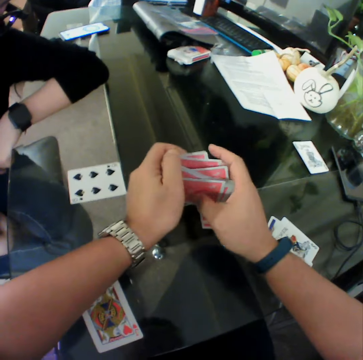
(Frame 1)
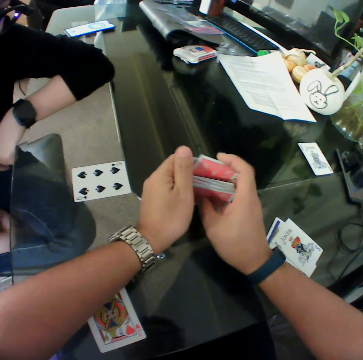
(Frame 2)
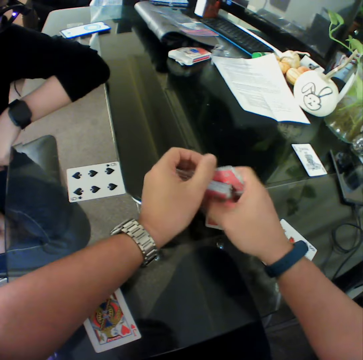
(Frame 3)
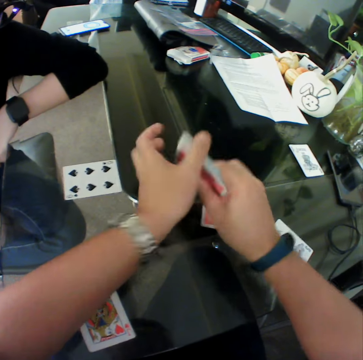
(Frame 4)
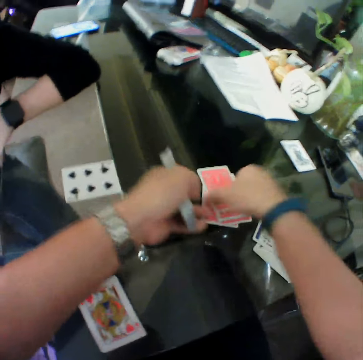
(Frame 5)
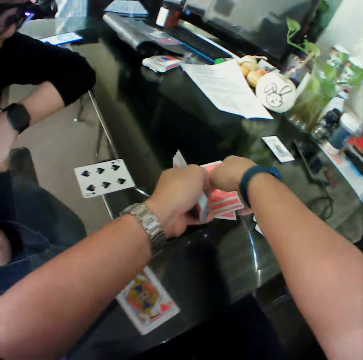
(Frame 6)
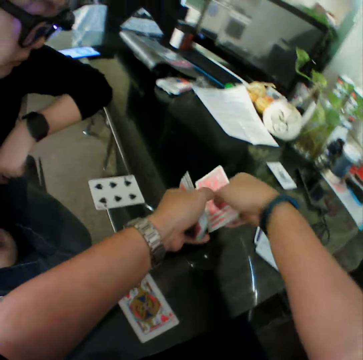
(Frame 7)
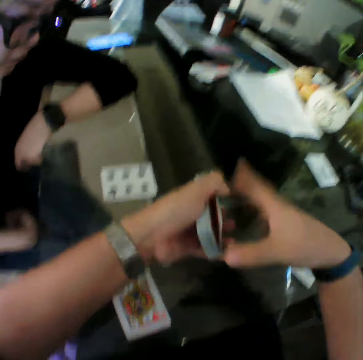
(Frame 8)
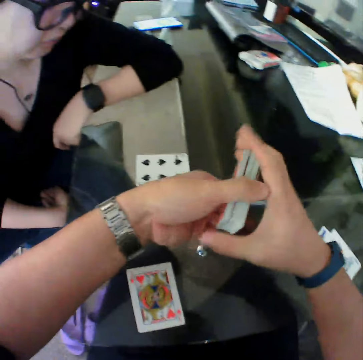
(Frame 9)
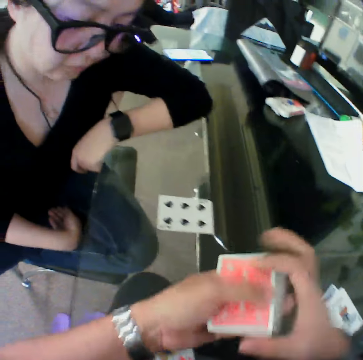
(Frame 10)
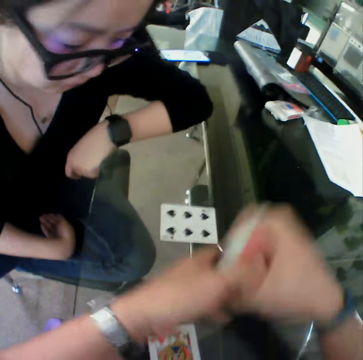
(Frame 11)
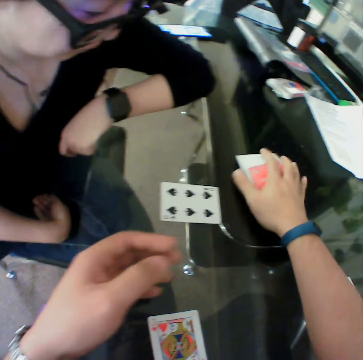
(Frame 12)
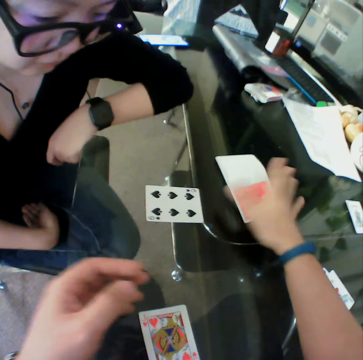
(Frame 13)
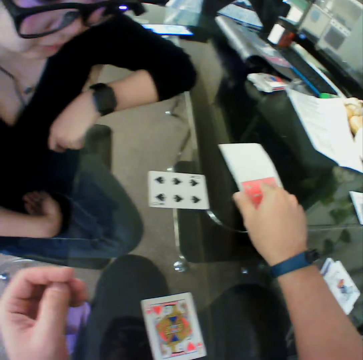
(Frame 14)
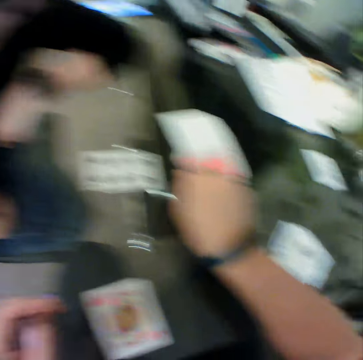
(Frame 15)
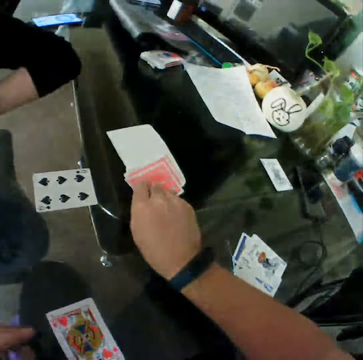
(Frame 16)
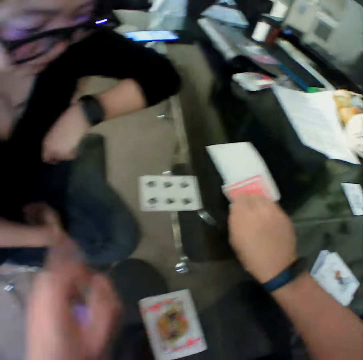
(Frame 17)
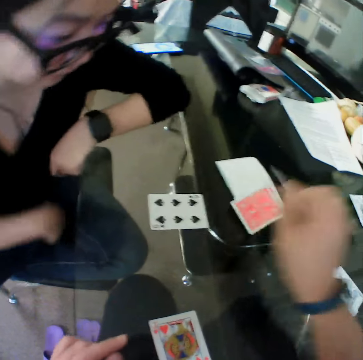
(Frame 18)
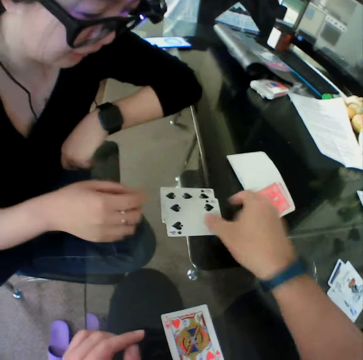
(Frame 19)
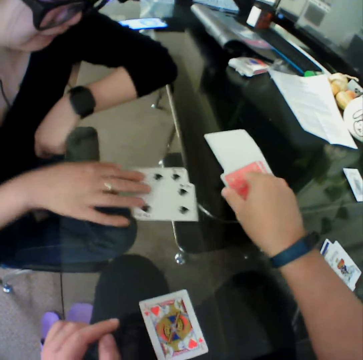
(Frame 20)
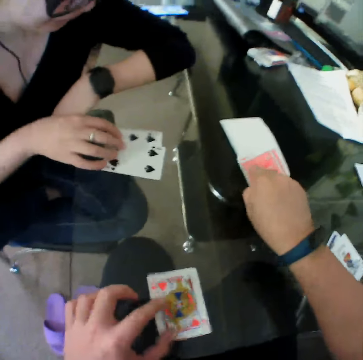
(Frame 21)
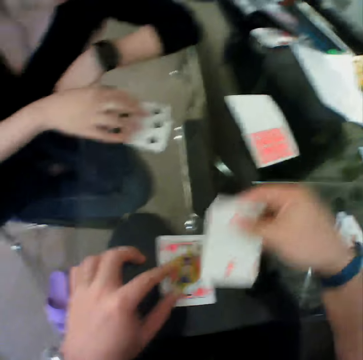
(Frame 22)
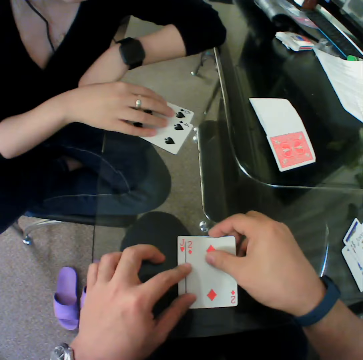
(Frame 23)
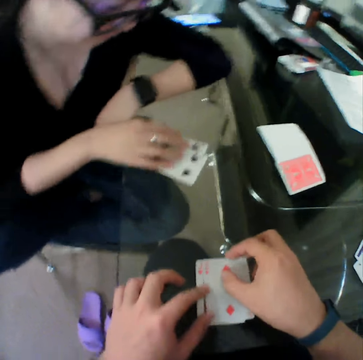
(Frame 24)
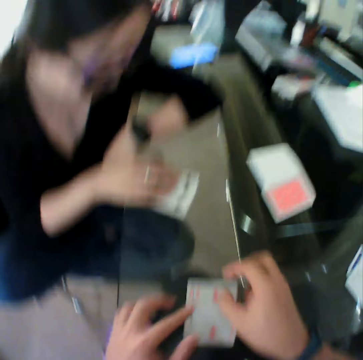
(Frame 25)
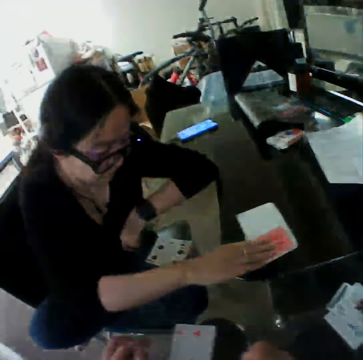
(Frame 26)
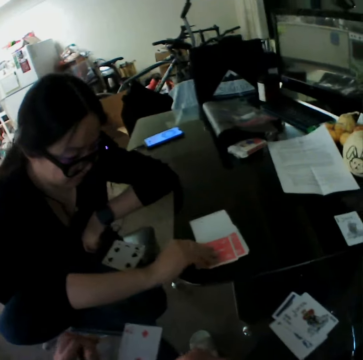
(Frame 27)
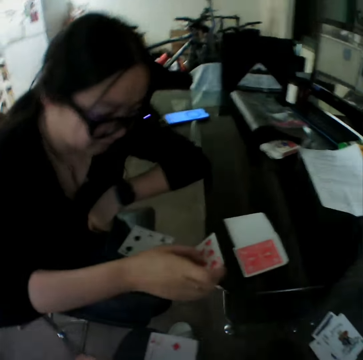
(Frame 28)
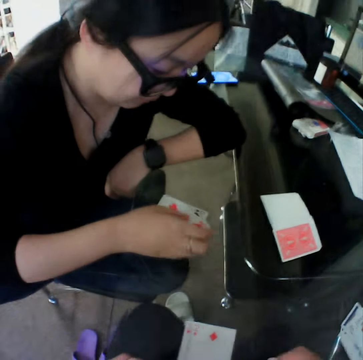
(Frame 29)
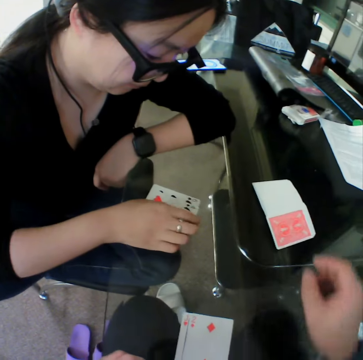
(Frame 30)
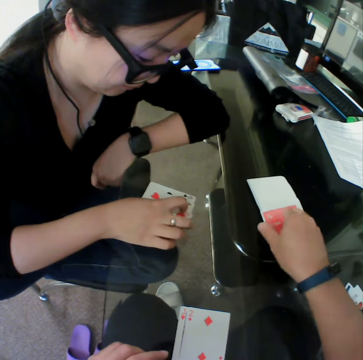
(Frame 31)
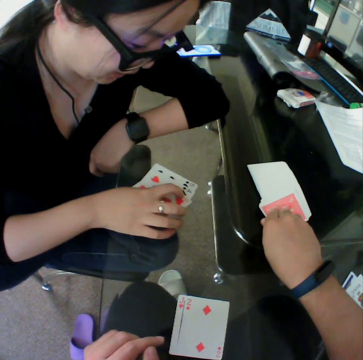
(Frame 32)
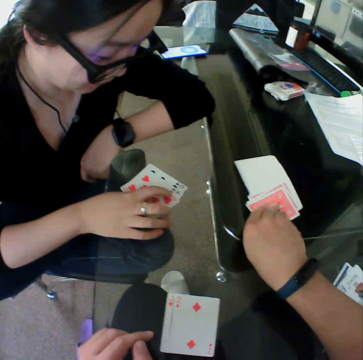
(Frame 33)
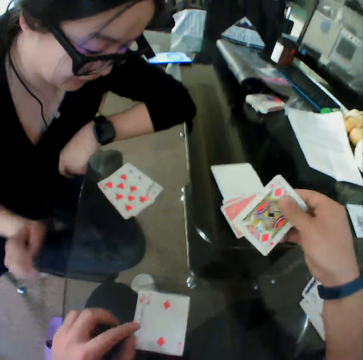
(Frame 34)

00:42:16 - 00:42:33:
The camera wearer picks the cards from the table. They drop the cards on the table. They pick a card from the table. They drop the card on the table. A woman pulls a card. The camera wearer picks a card from the table. The woman moves the cards on the table. The camera wearer drops the card on the table. The woman picks a card from the table. The woman drops the card on the table. The camera wearer picks a card from the table.

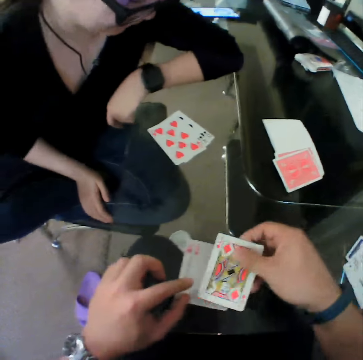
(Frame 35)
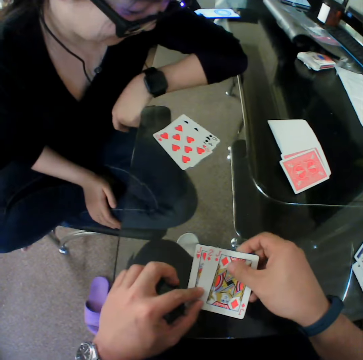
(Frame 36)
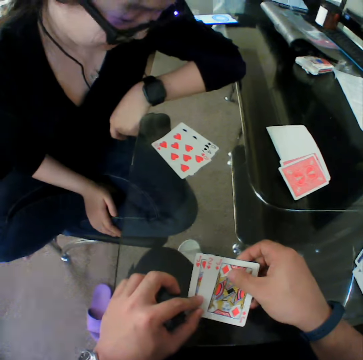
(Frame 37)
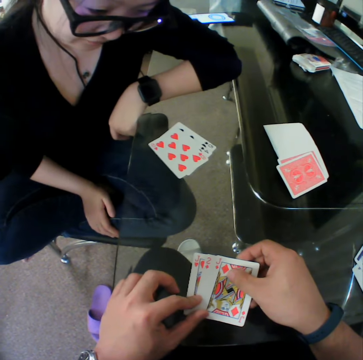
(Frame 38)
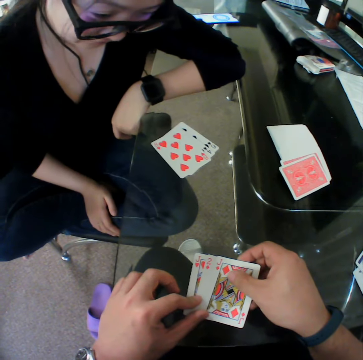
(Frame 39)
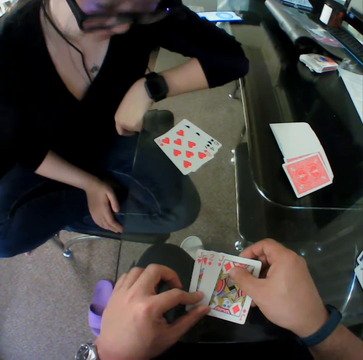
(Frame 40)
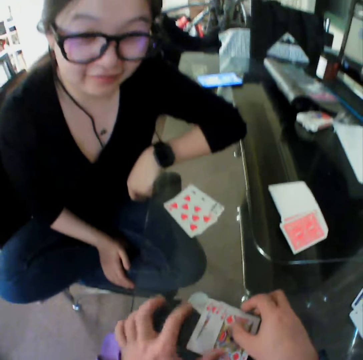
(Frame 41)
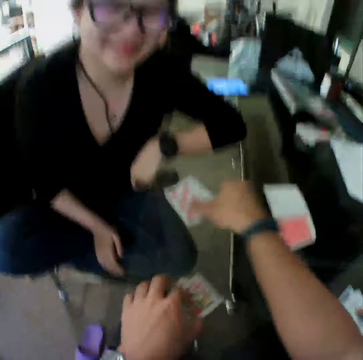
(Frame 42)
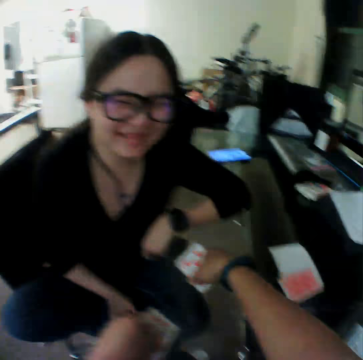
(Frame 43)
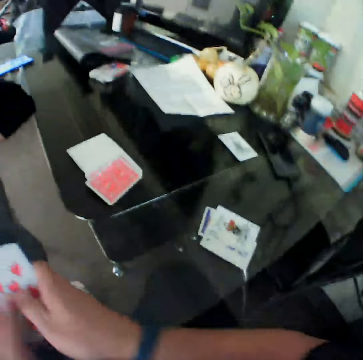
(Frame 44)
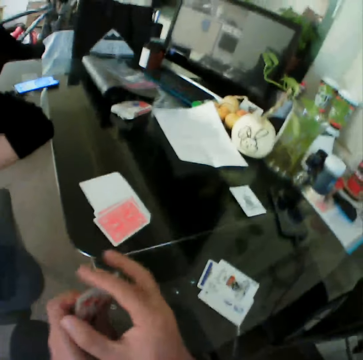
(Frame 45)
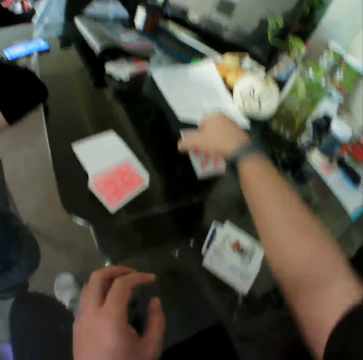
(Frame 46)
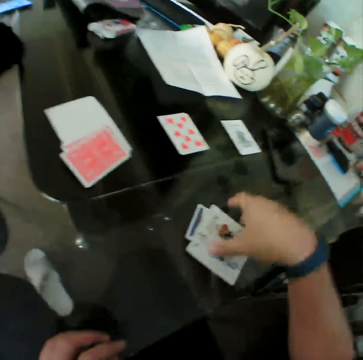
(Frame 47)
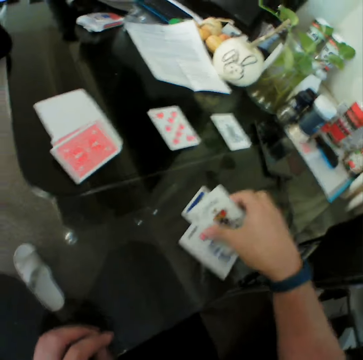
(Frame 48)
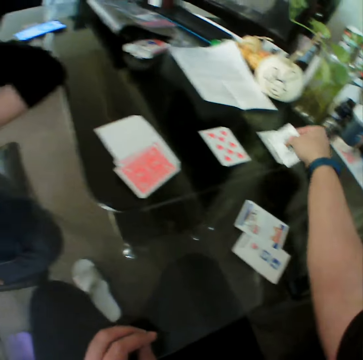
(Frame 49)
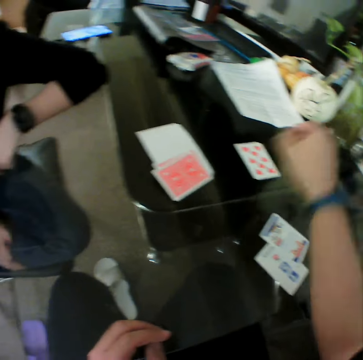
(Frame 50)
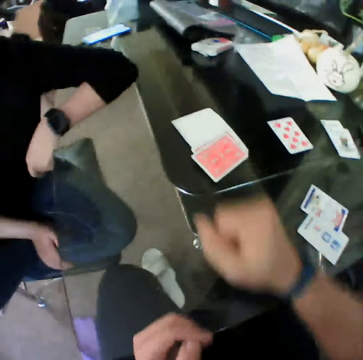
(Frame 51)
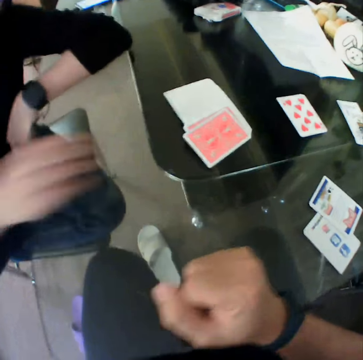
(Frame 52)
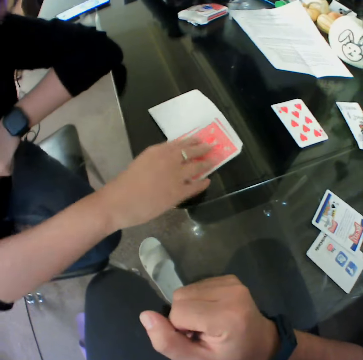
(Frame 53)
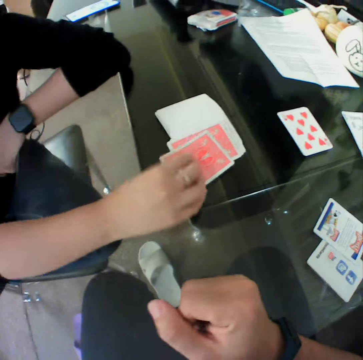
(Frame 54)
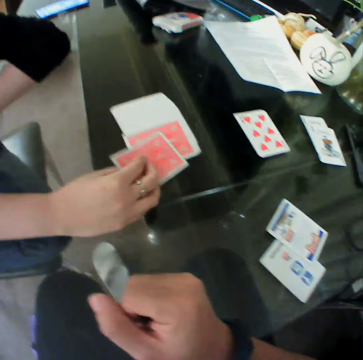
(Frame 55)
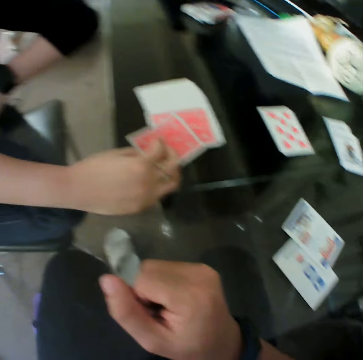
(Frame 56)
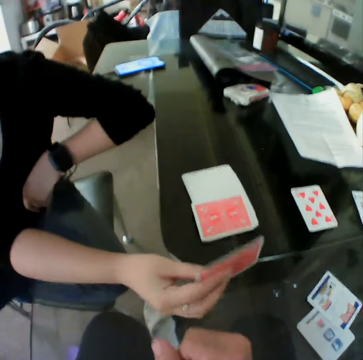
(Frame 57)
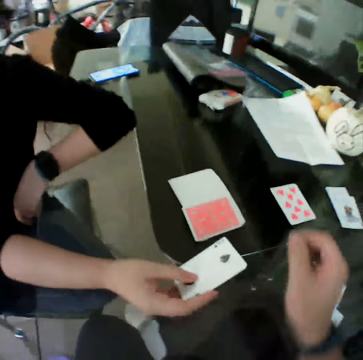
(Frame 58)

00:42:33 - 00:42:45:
The camera wearer drops the card on the table. He picks the cards from the table with his left hand. He picks the cards from the table with his right hand. He holds the cards with both hands. He drops the cards on the table. He picks a card from the table. He drops the card on the table. A woman picks a card from the table.

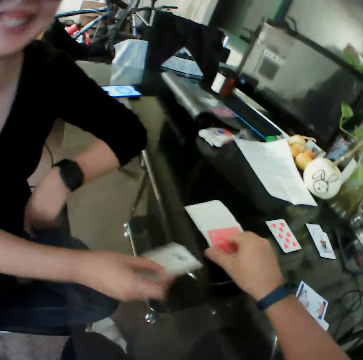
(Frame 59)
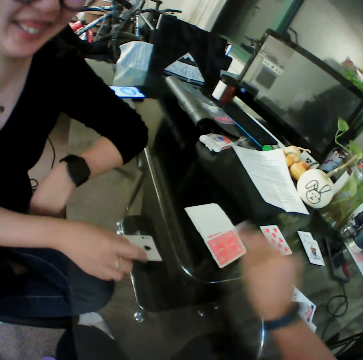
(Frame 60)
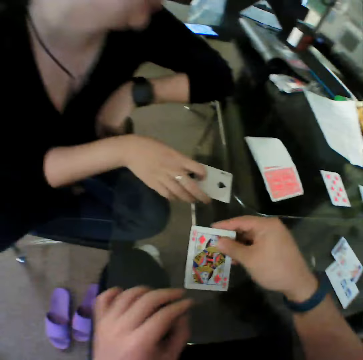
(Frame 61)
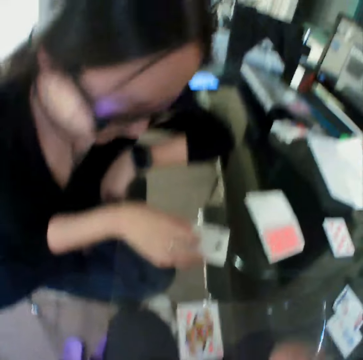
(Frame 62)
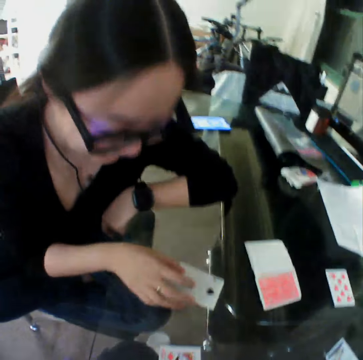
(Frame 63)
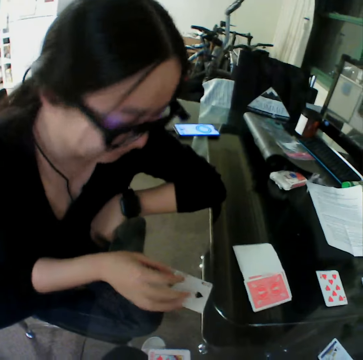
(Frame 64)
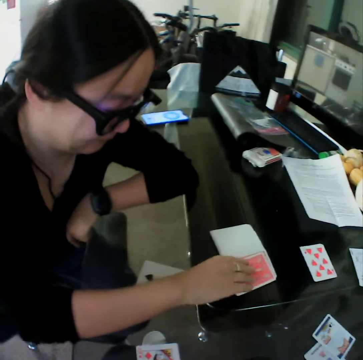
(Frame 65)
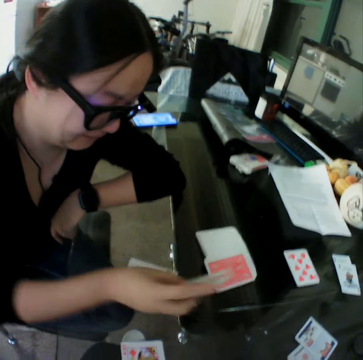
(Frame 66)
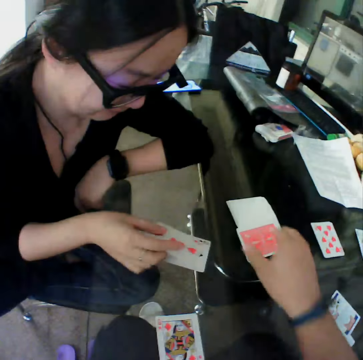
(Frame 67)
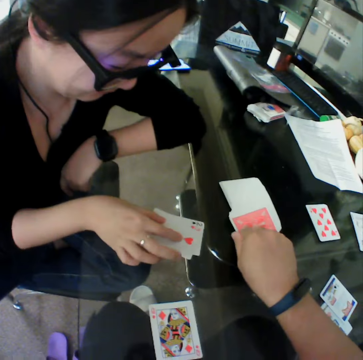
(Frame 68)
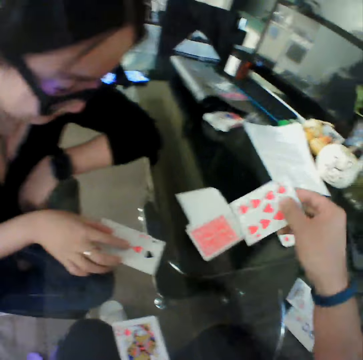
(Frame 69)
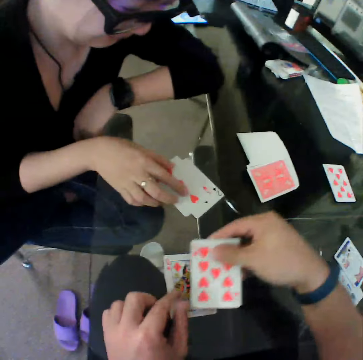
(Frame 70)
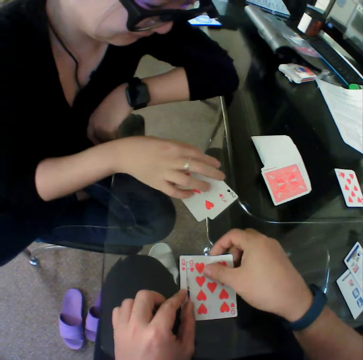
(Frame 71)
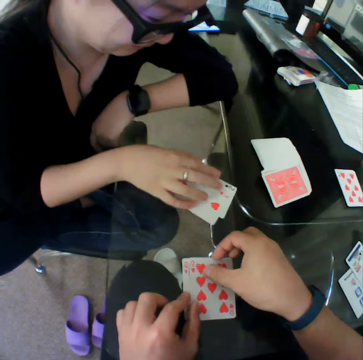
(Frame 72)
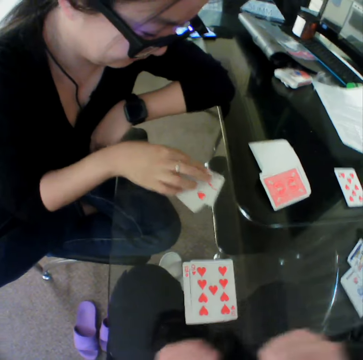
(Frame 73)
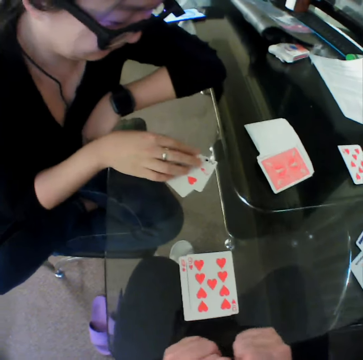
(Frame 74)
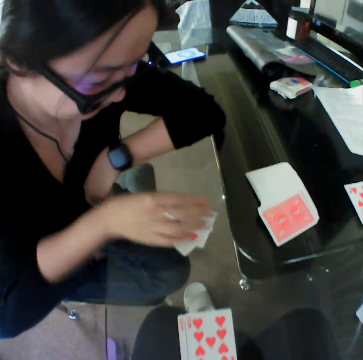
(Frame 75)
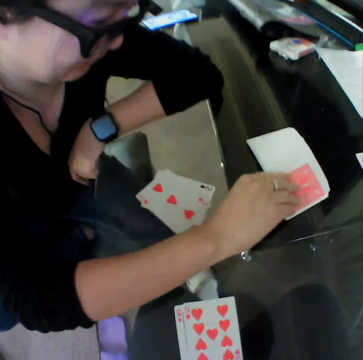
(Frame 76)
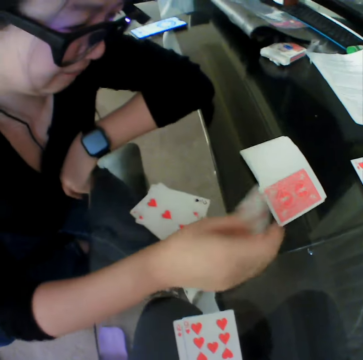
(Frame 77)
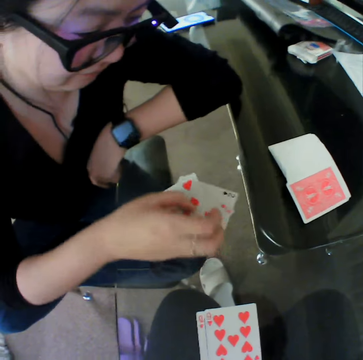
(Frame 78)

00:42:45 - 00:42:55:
The camera wearer picks a card from the table. A woman drops the card on the table. The camera wearer drops the card on the table. The woman picks a card from the table. The woman drops the card on the table. The camera wearer picks a card from the table. They drop the card on the table. The woman picks a card from the table.
